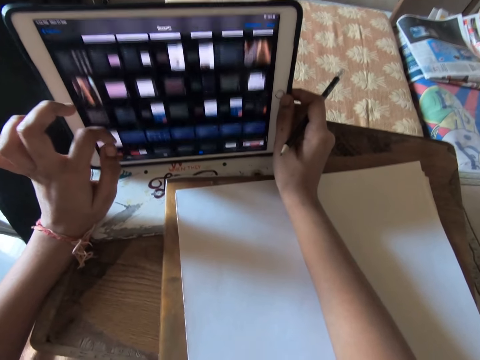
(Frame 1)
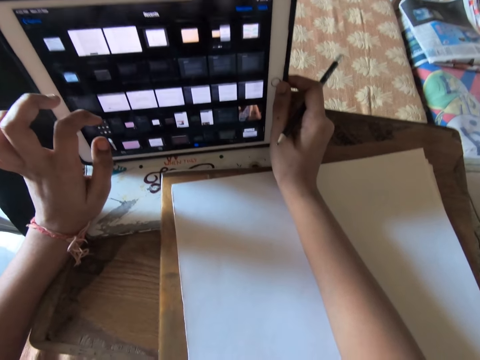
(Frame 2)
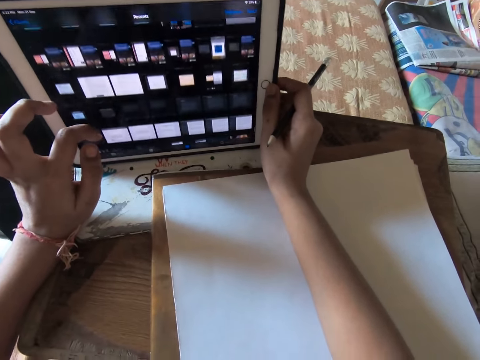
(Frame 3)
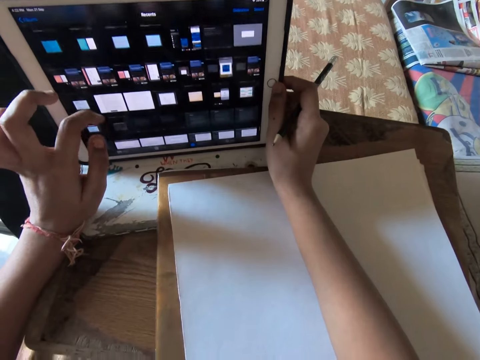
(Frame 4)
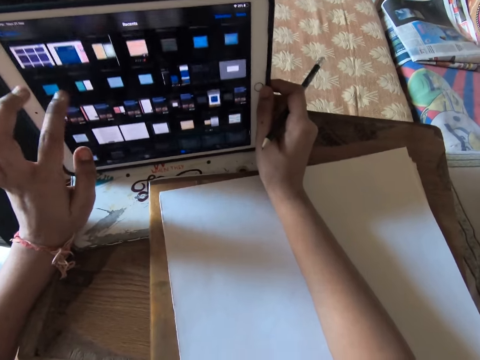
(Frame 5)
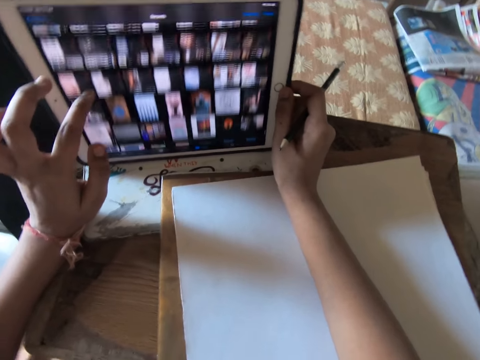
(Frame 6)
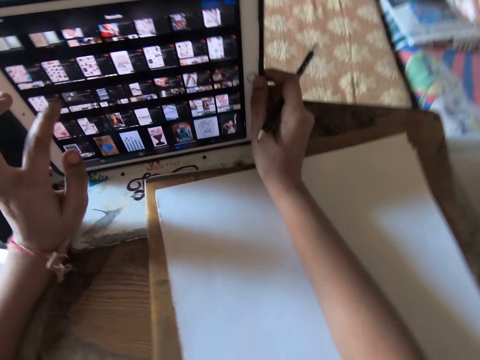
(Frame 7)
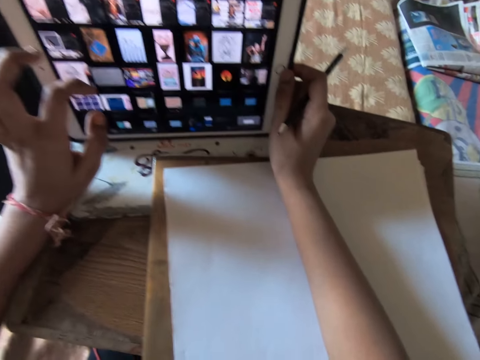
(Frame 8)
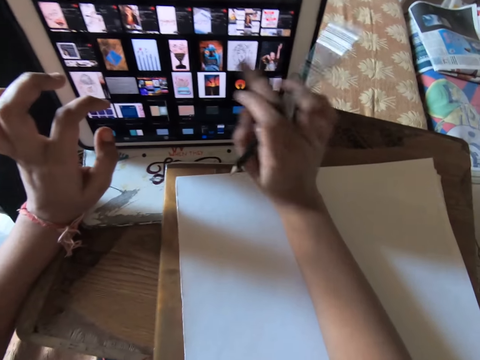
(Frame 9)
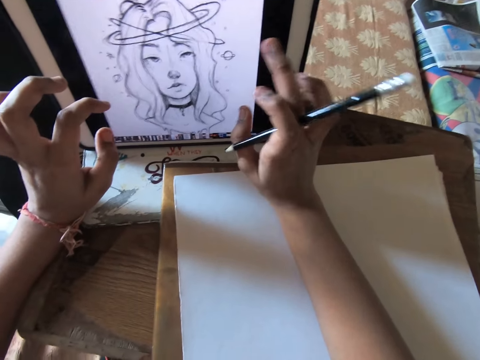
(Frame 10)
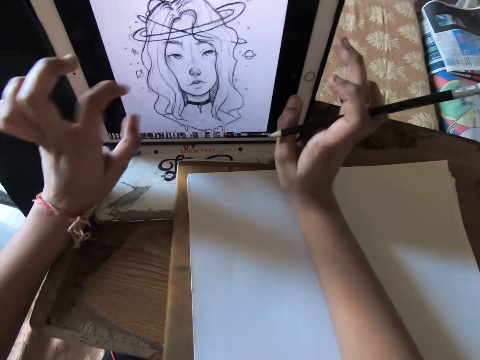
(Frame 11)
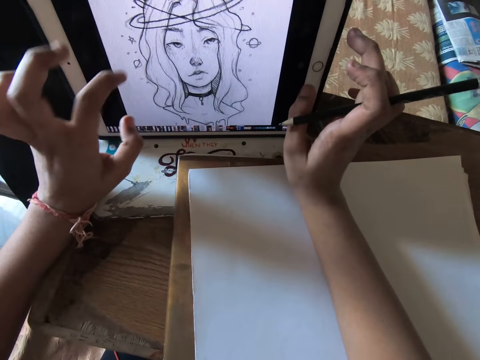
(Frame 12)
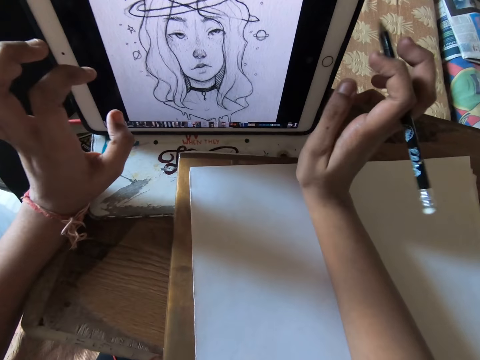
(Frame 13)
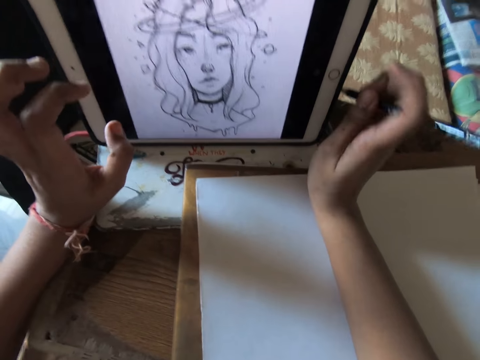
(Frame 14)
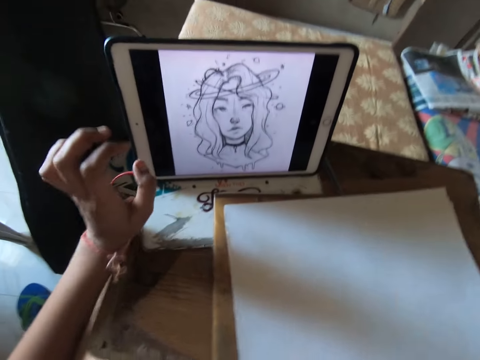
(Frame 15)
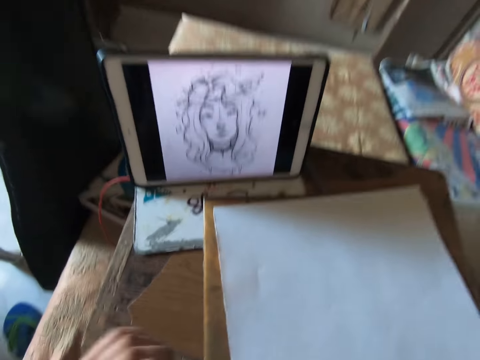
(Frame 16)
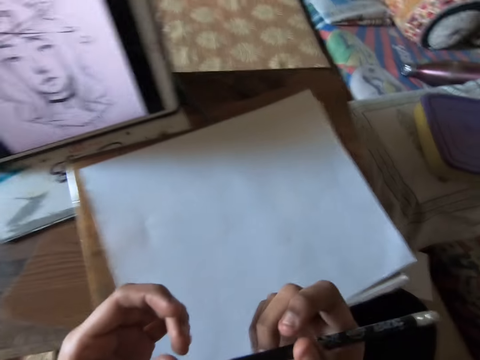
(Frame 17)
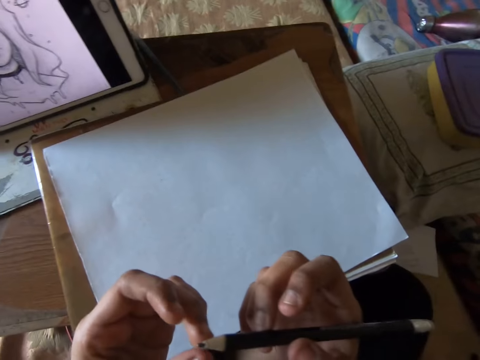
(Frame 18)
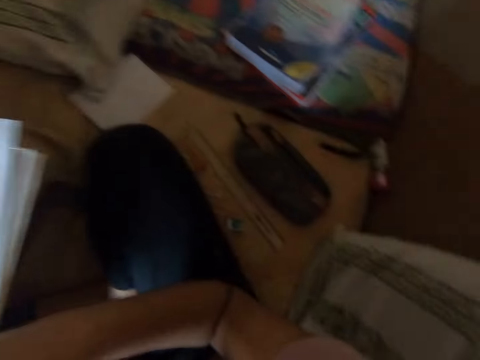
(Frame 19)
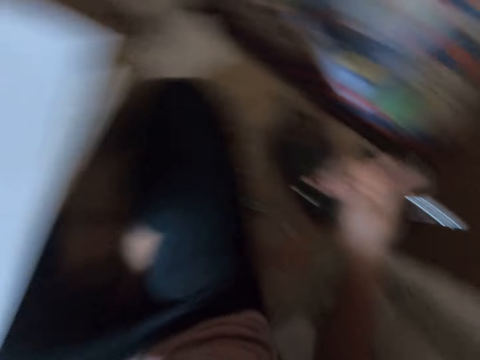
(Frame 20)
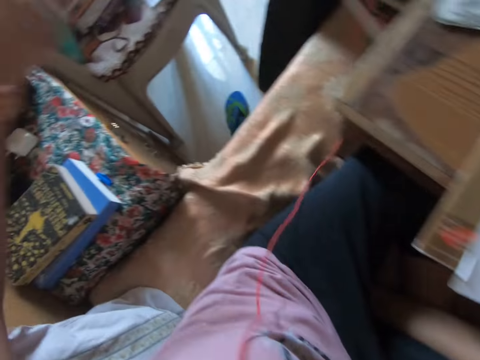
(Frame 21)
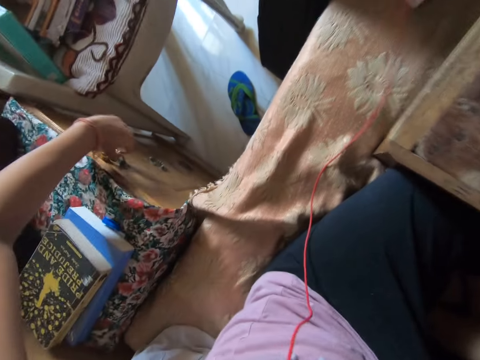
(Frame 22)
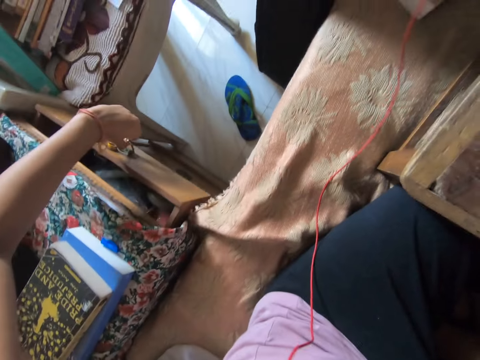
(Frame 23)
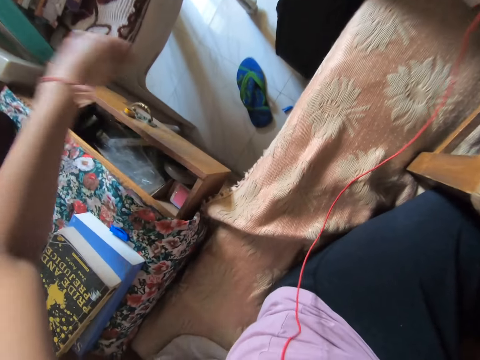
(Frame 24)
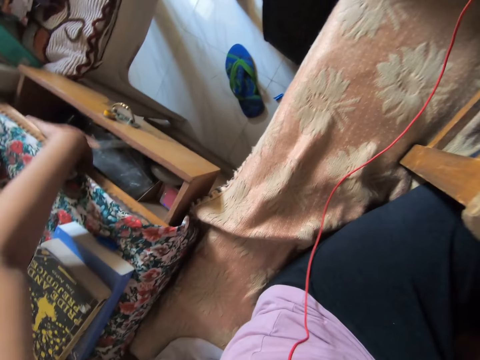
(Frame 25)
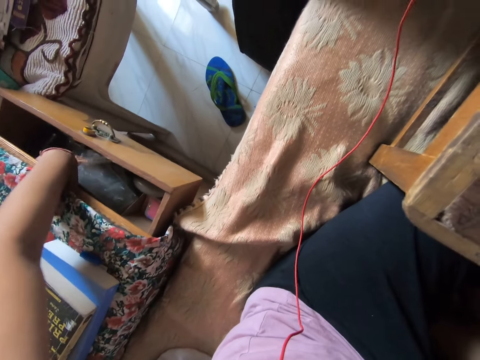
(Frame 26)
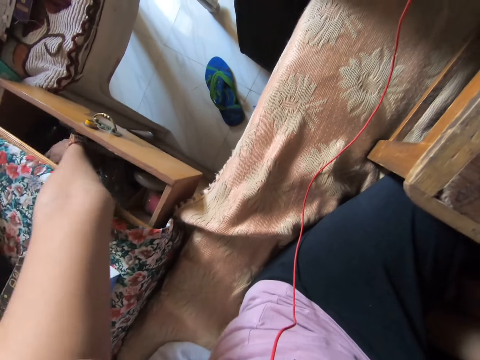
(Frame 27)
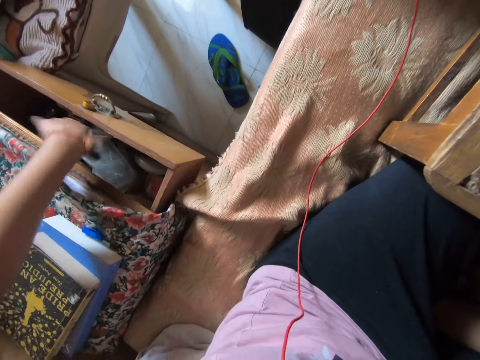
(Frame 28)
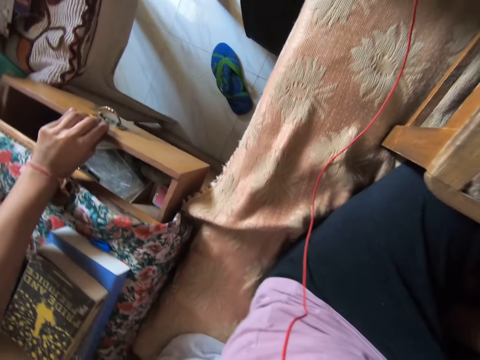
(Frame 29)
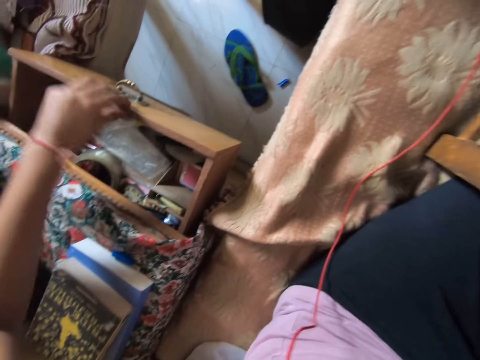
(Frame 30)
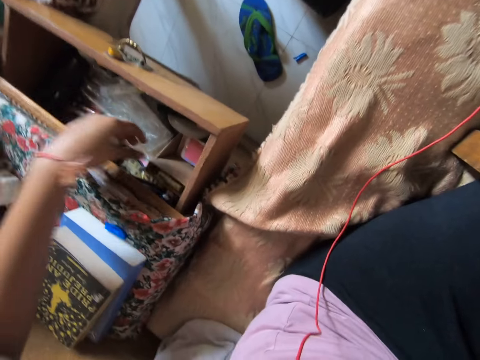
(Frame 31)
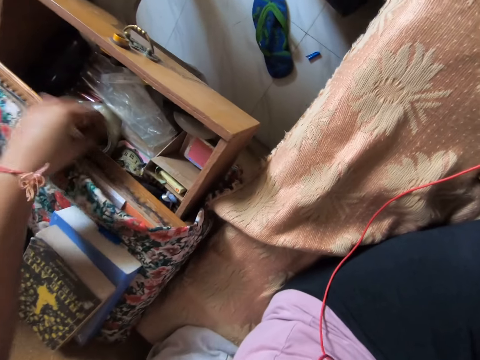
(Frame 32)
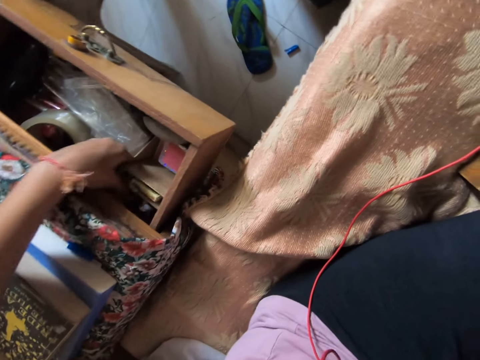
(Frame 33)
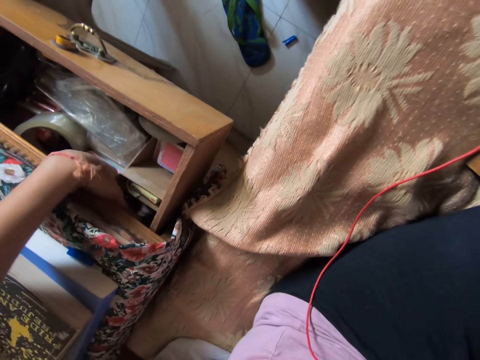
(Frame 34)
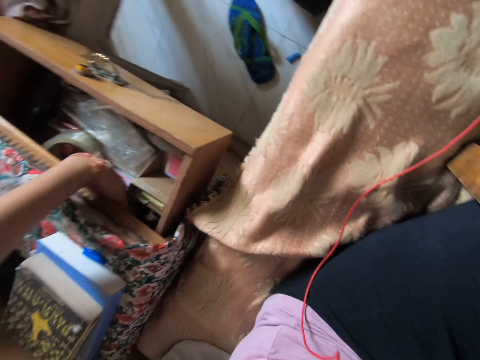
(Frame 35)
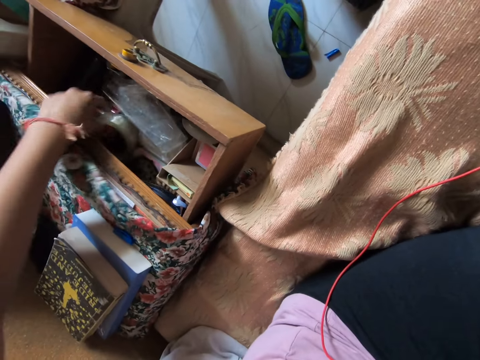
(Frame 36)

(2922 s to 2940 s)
The camera wearer moves his hands off the tablet. He stares at the pencil in his hand. He opens the drawer beside the bed with his left hand. He searches inside the drawer with his left hand. He pulls out the drawer more with his left hand. He searches inside the drawer with his left hand.

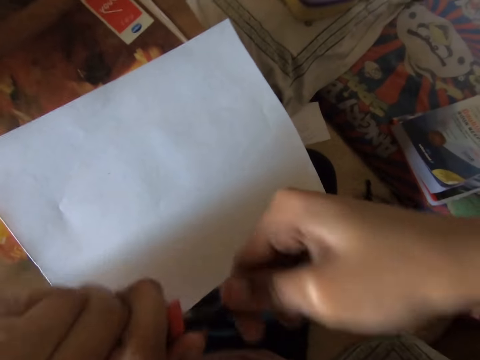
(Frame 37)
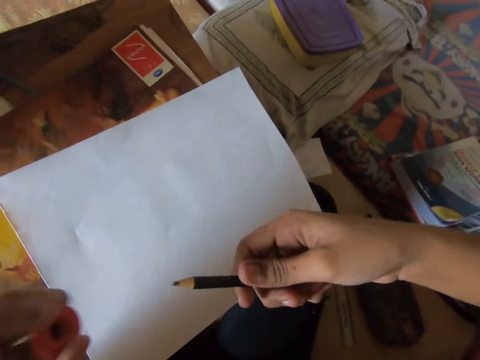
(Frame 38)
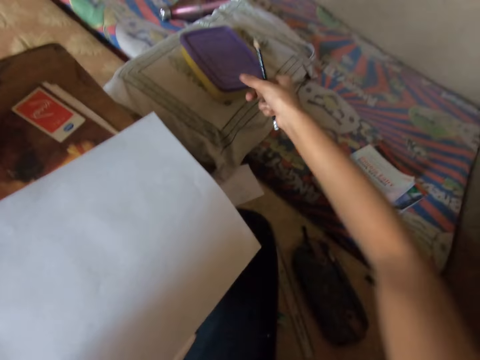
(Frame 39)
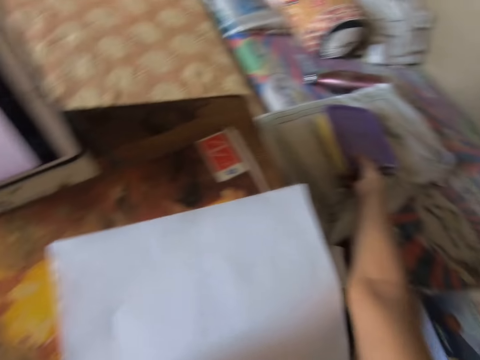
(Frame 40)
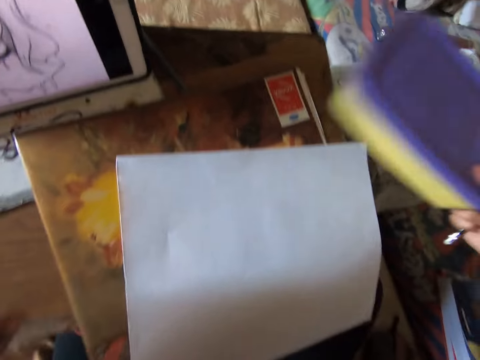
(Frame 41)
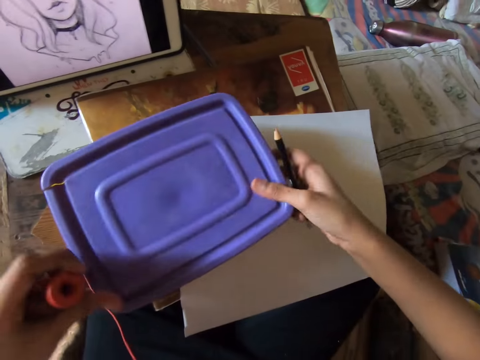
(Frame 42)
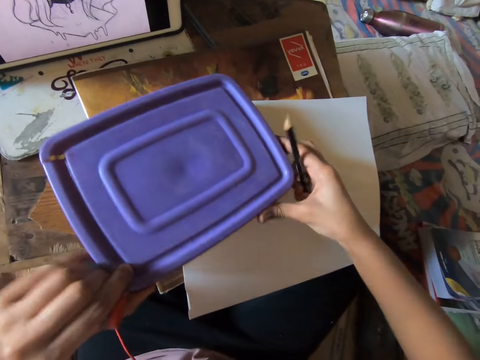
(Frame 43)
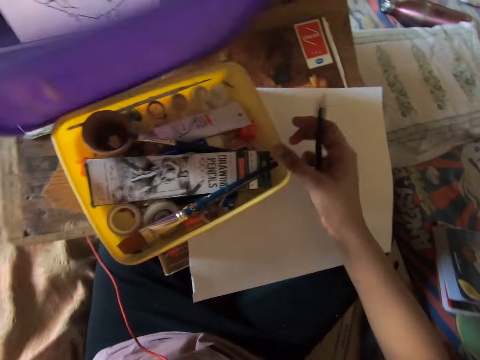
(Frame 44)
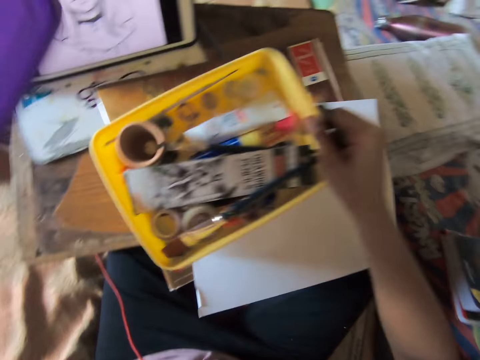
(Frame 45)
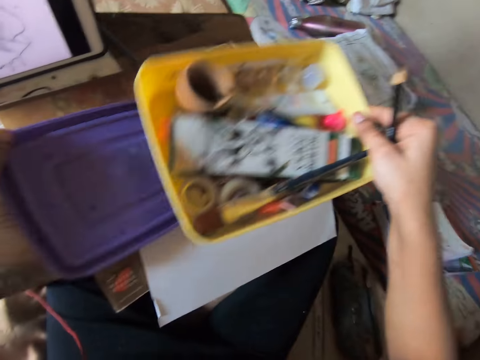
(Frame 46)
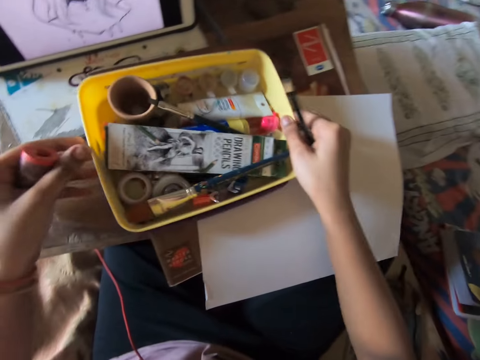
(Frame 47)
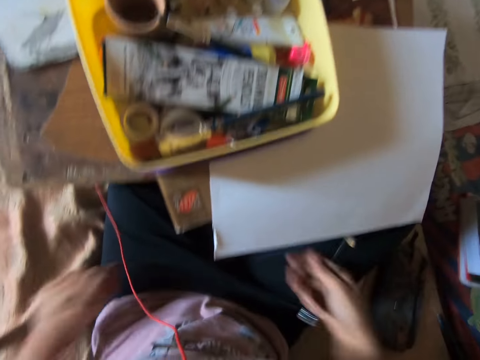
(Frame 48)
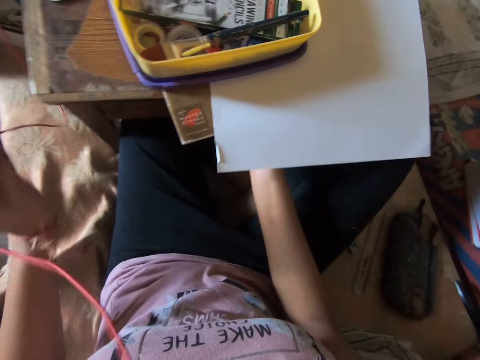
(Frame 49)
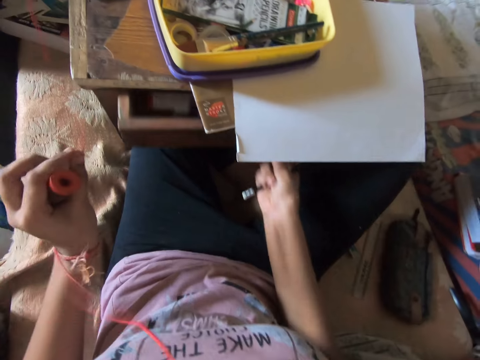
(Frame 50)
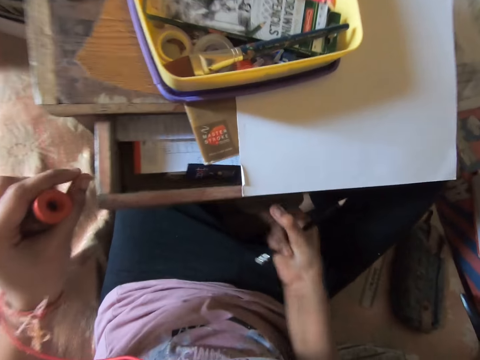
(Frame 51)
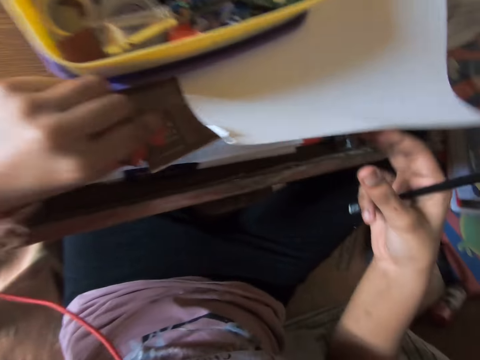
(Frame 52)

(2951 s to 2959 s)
The camera wearer picks up a yellow plastic bowl with a purple cover on the bed with his right hand. He drops the plastic bowl on the paper with his right hand. He opens the plastic with both hands. He picks up the yellow plastic with his right hand. He drops the purple cover on the paper with his left hand. He drops the yellow plastic on the paper with his right hand. He stretches the earphones under the desk. He closes the drawer under the table with his right hand. He adjusts the eye piece with his left hand. He opens the desk drawer. He lifts up the paper with his right hand.
